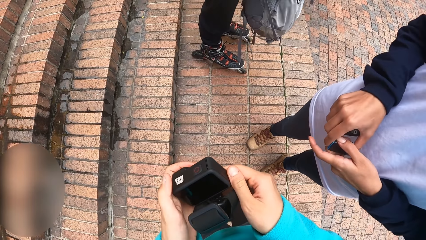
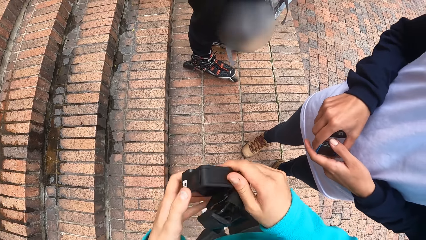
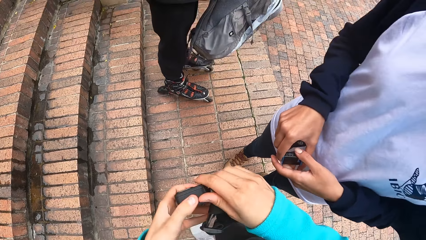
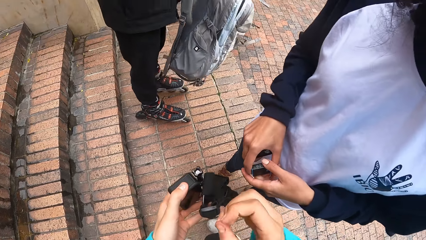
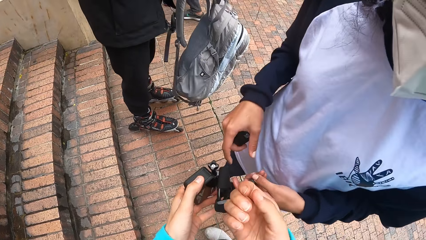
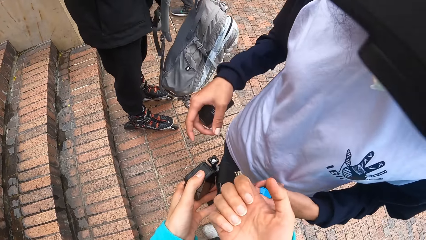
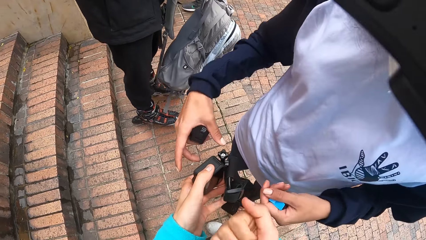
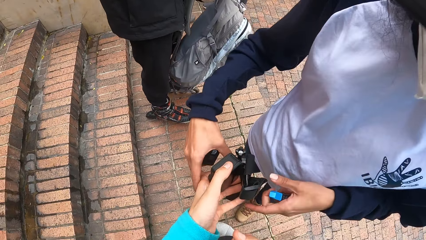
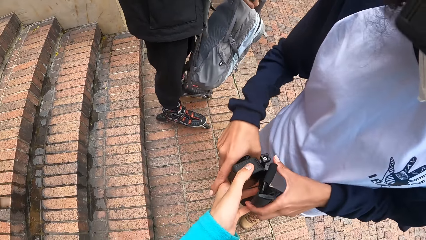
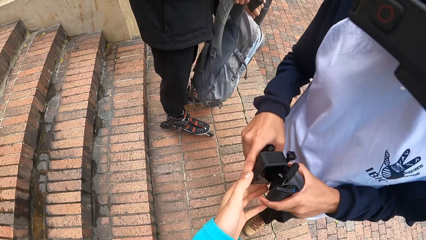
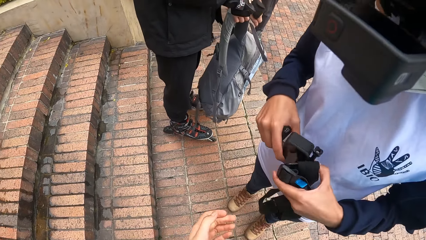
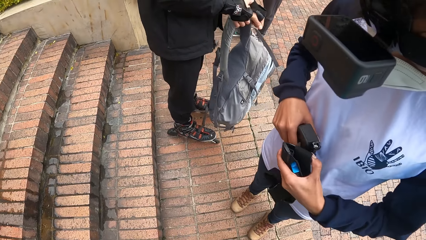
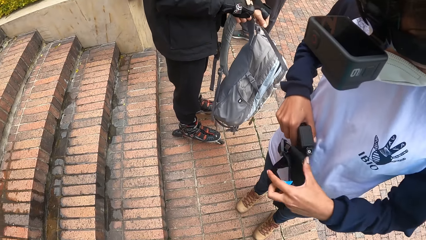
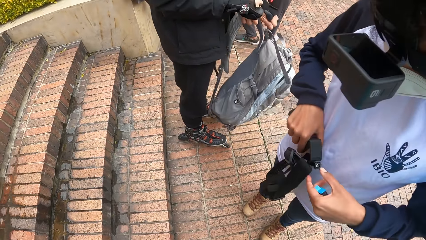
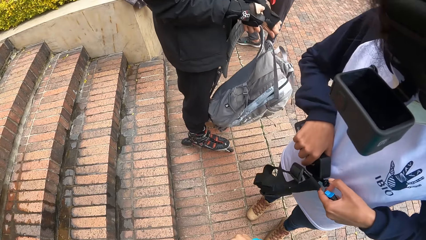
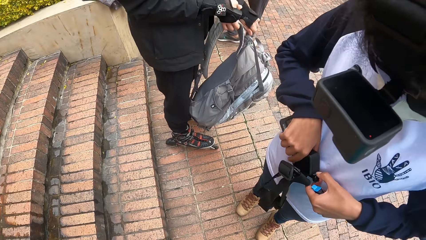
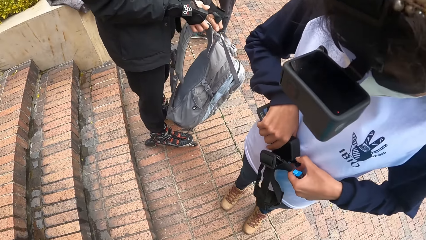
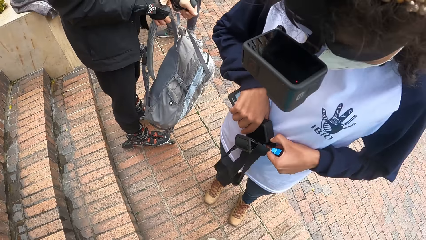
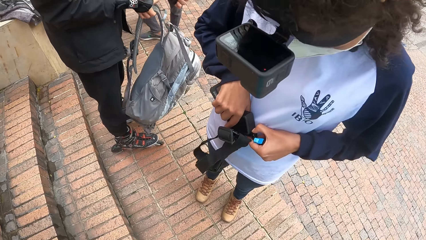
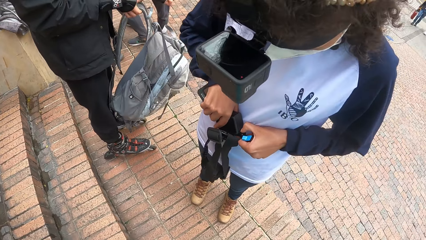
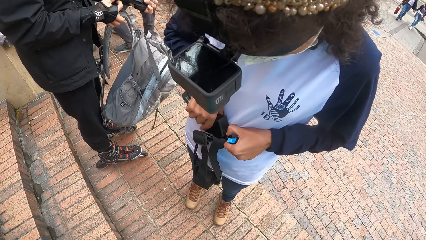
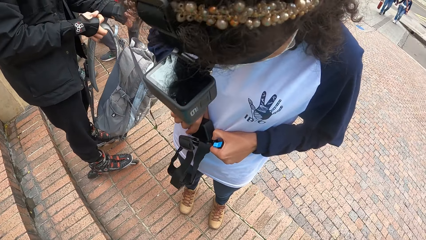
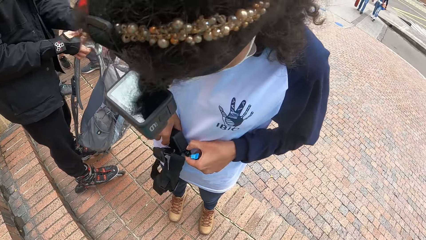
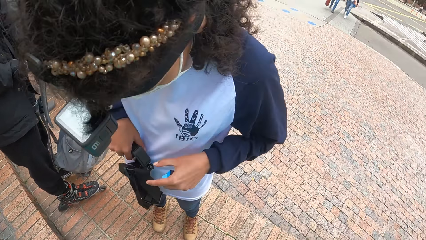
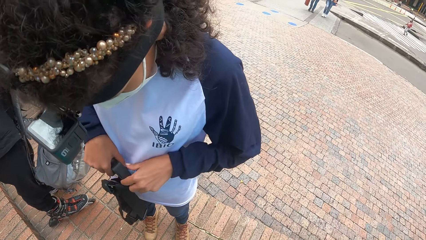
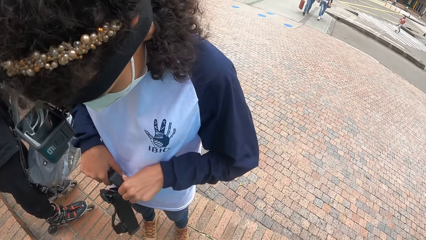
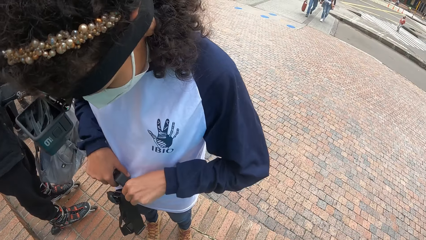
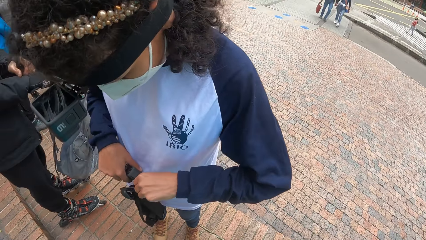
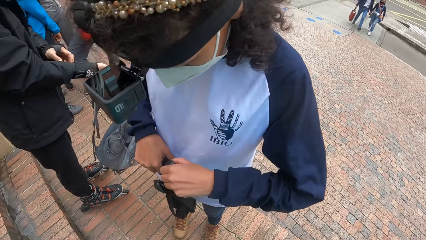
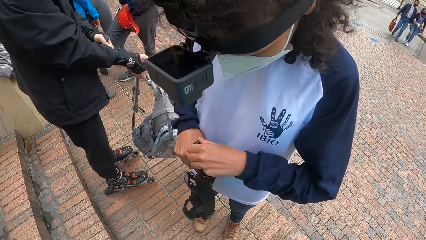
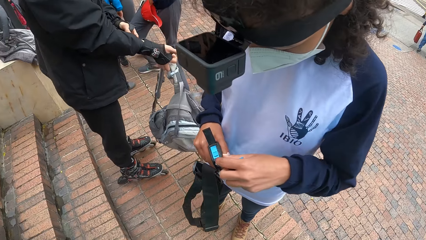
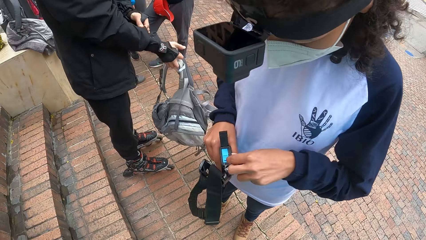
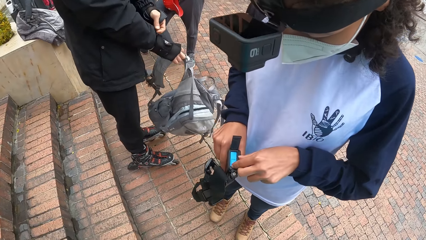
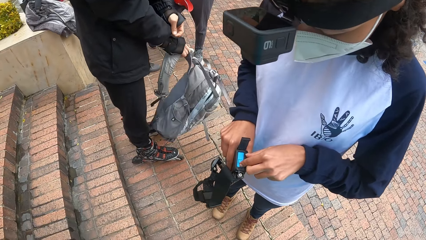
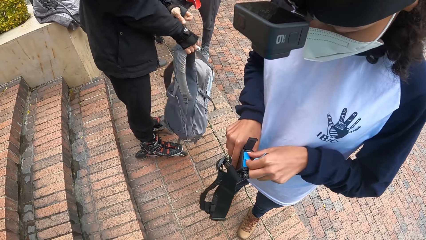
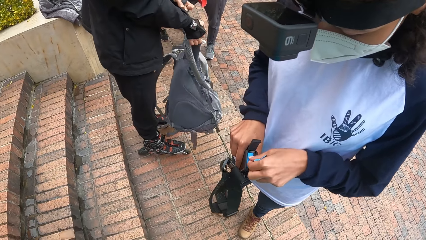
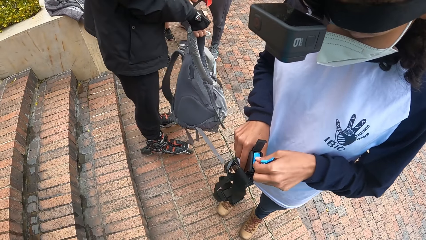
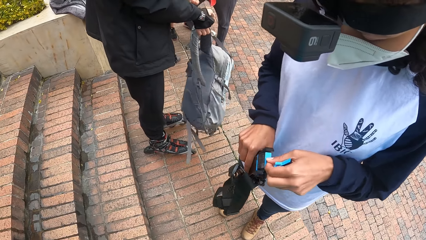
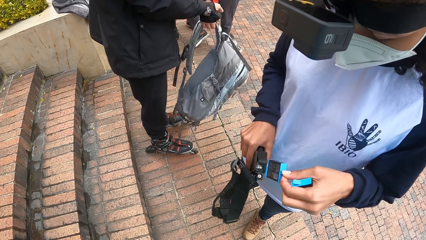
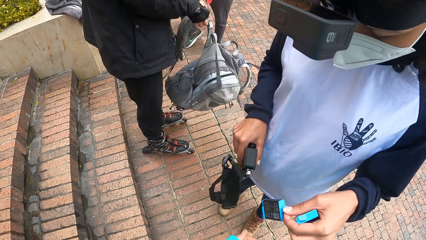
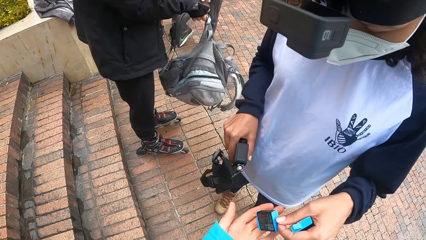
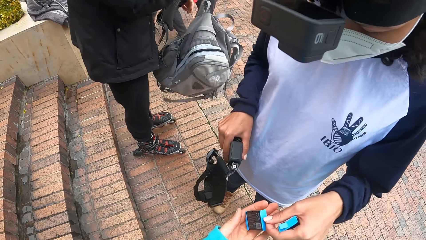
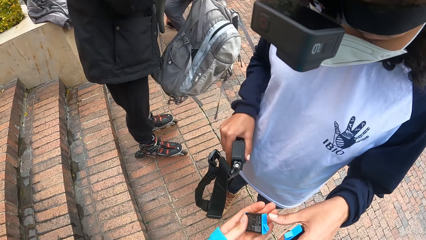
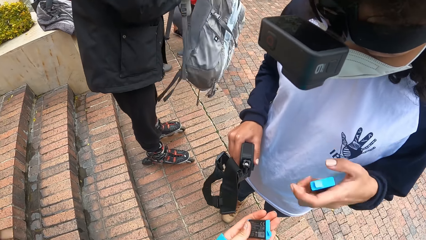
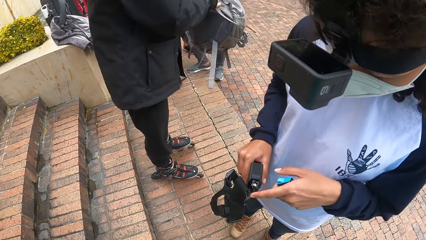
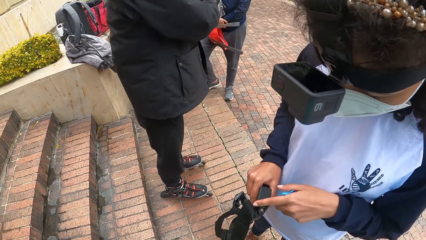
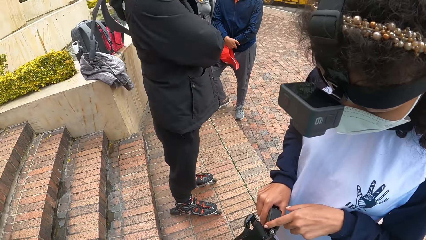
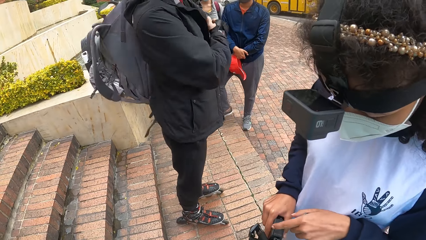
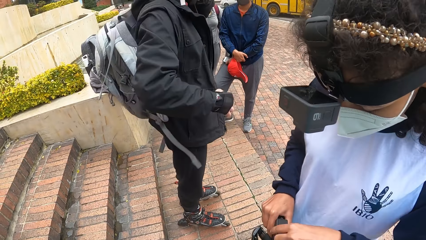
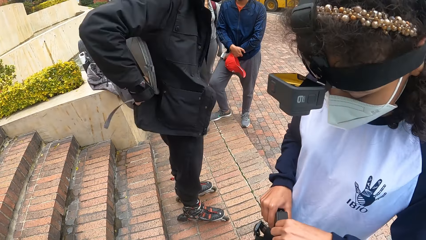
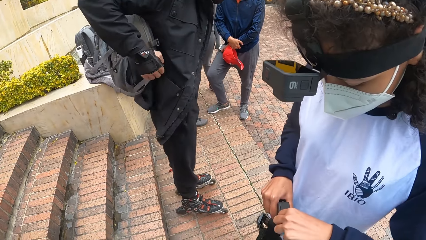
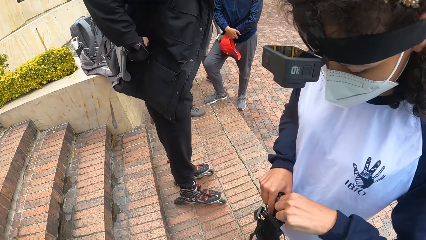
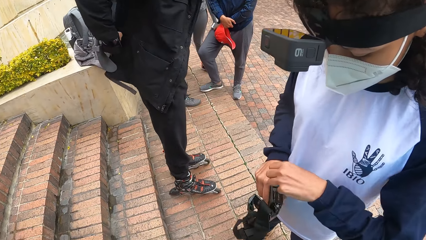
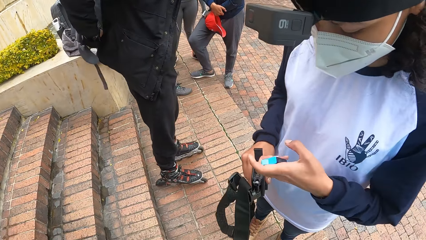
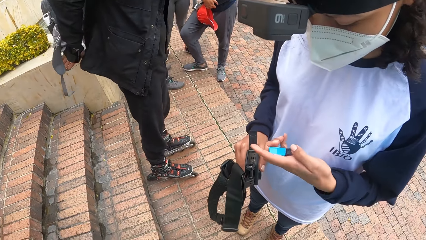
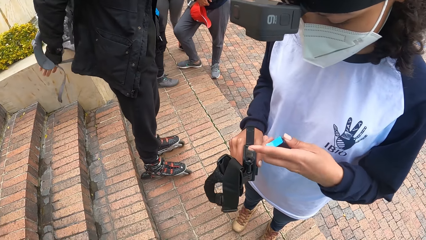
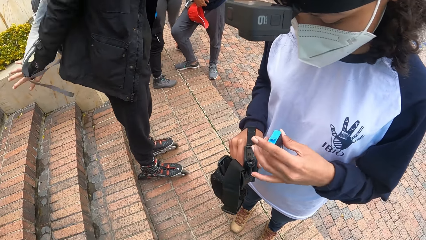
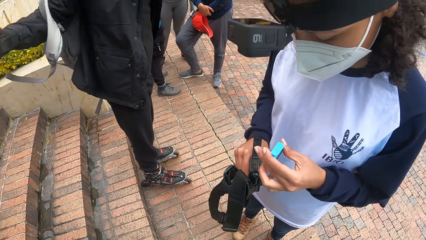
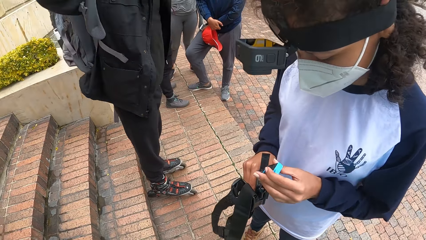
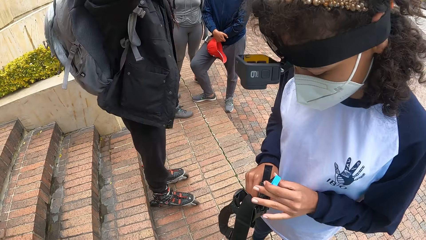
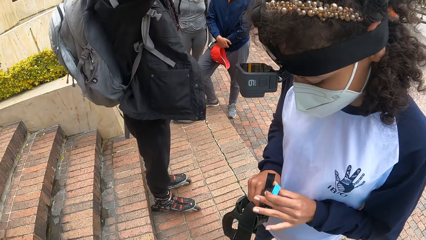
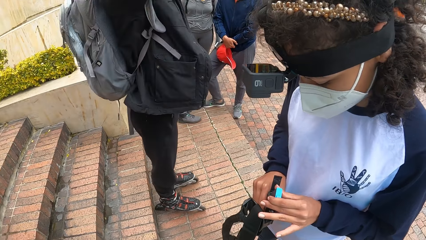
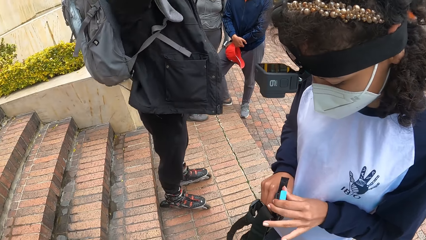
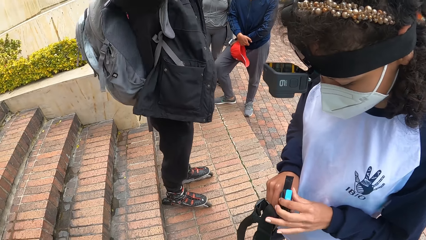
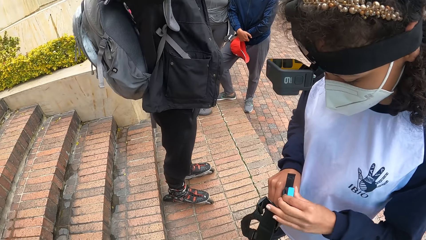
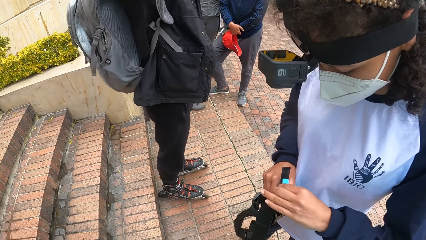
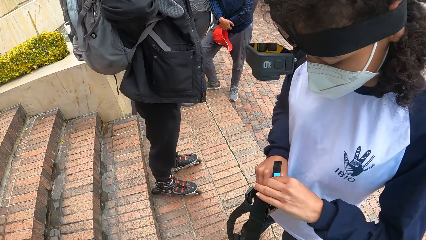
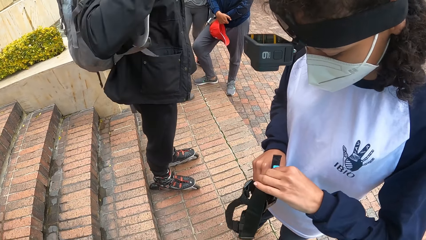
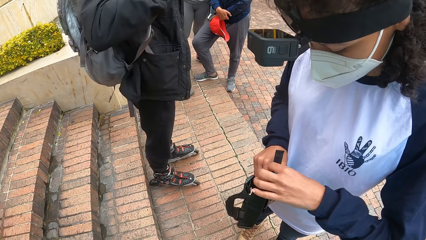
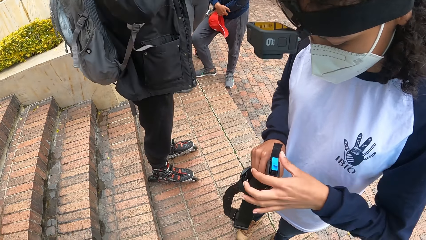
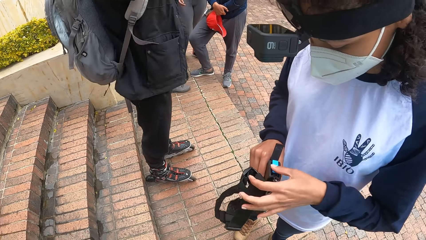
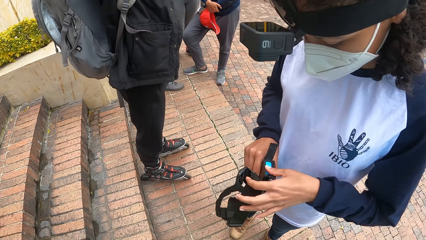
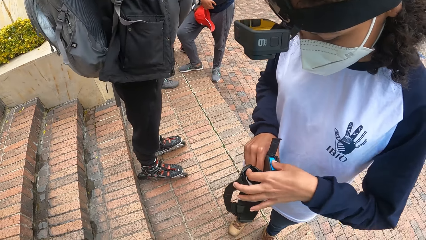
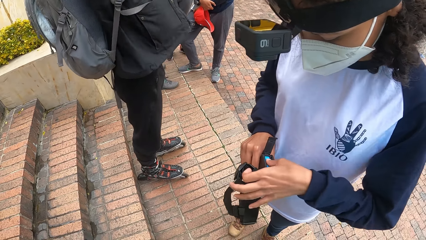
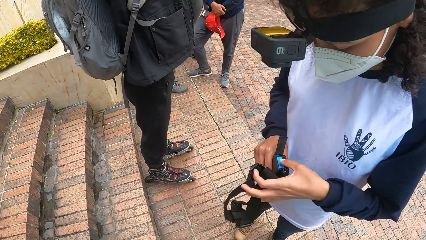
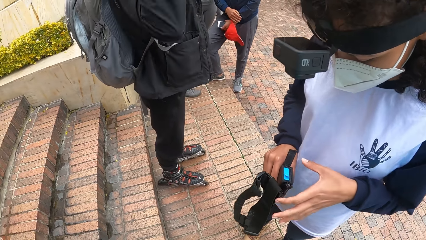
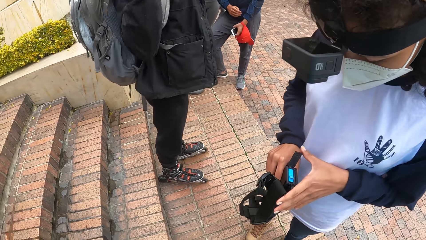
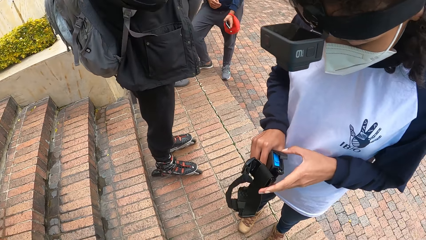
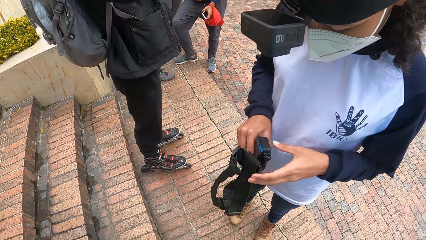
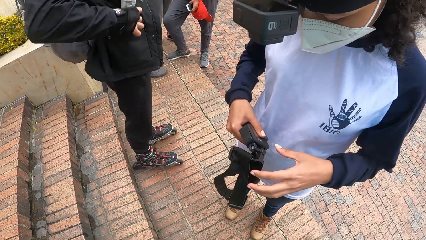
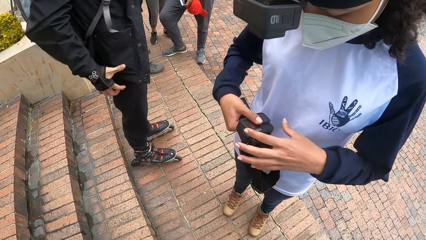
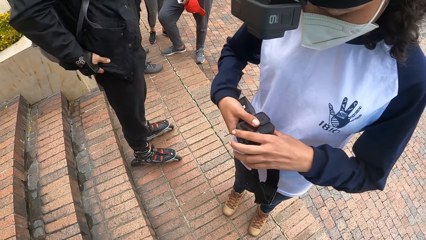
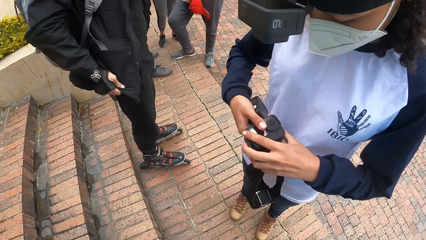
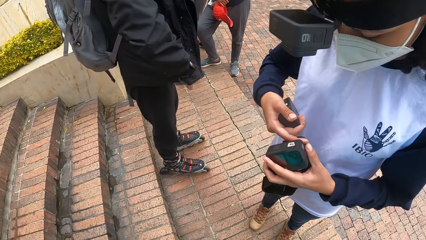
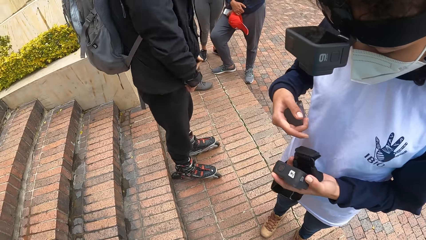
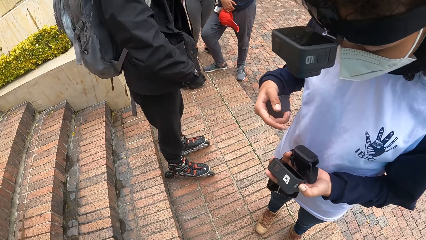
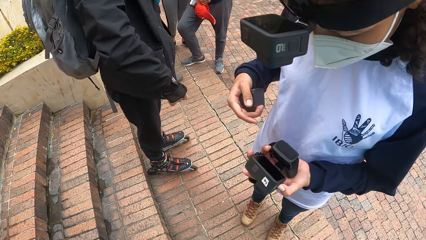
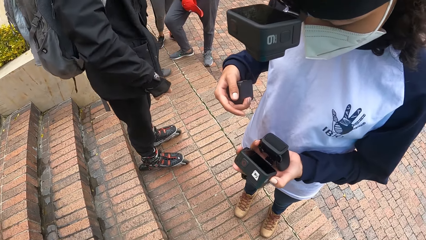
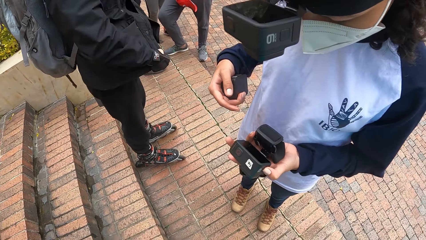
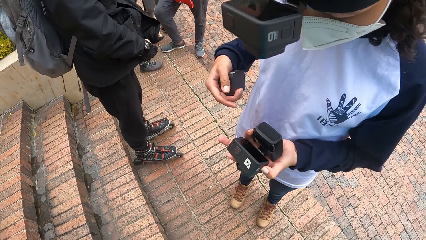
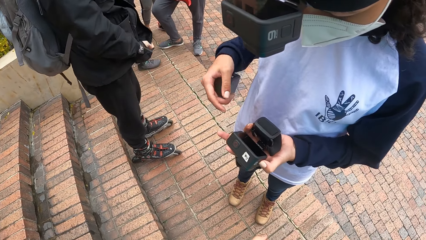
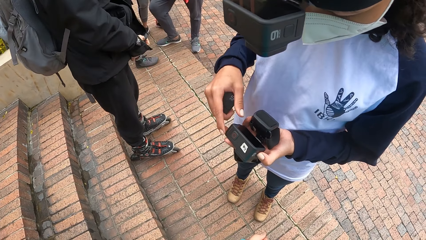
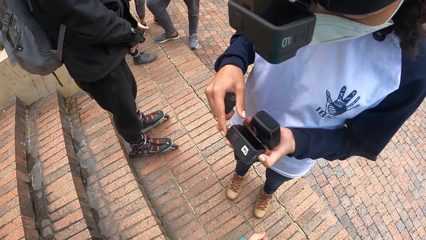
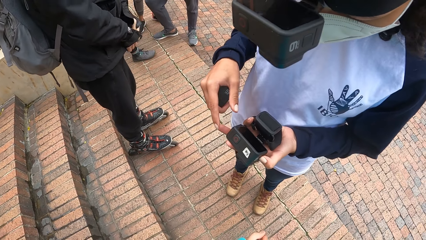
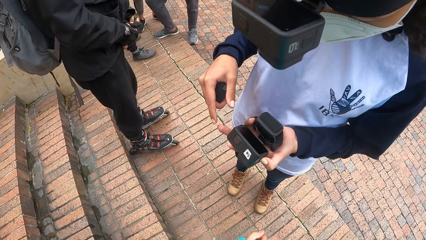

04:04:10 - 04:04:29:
The camera wearer removes her right hand from the camera. She gives the camera in her left hand to the woman. The woman collects the camera from the camera wearer with both hands, moves the camera from her left hand to her right hand, opens the battery slot of the camera in her right hand with her left hand, and removes a battery from the battery slot with her left hand. The camera wearer looks around. The woman gives the camera wearer the battery in her left hand. The camera wearer collects the battery from the woman with her left hand. A man puts the backpack on his back with both hands. The woman opens the battery slot of the camera in her right hand with her left hand. The camera wearer interacts with the woman. The woman inserts the battery in her left hand to the battery slot of the camera. The camera wearer looks around. The woman closes the battery slot of the camera in her right hand with her left thumb.
